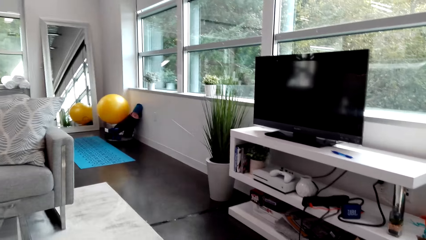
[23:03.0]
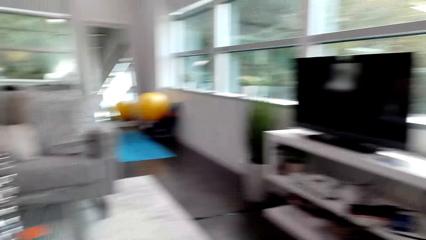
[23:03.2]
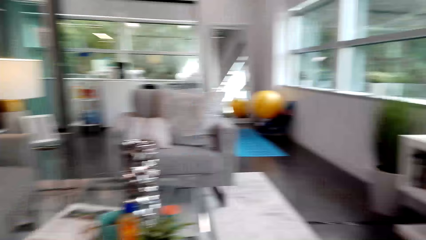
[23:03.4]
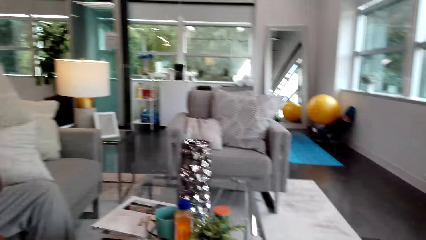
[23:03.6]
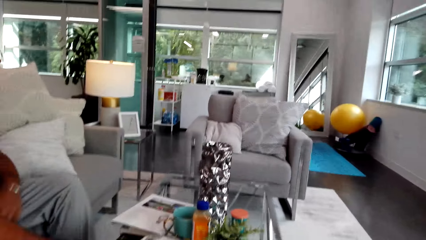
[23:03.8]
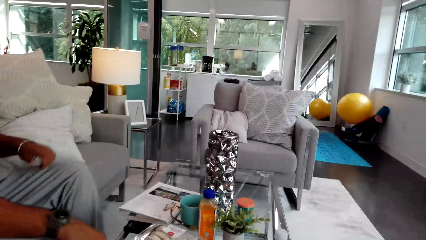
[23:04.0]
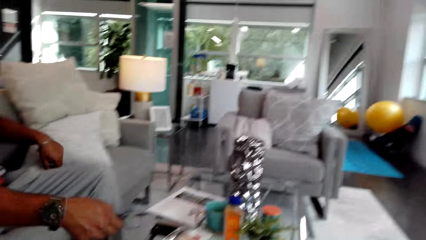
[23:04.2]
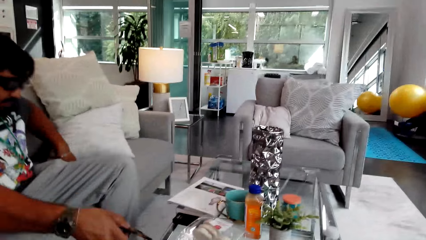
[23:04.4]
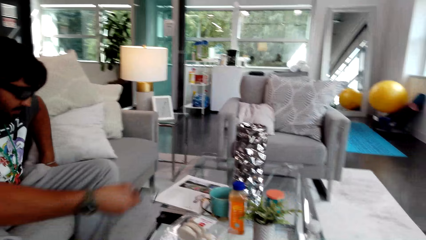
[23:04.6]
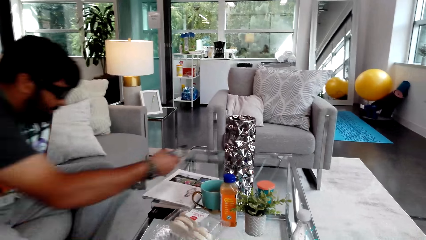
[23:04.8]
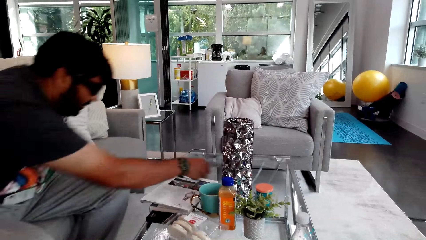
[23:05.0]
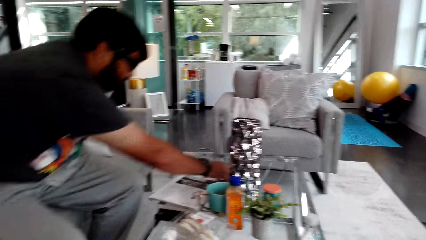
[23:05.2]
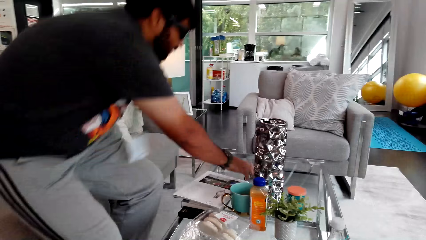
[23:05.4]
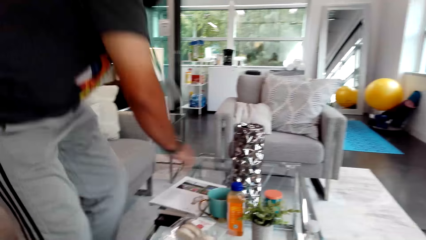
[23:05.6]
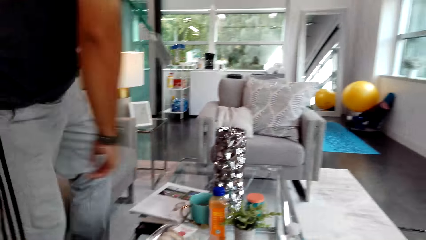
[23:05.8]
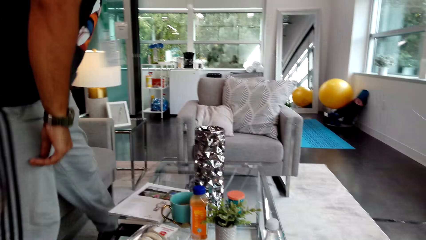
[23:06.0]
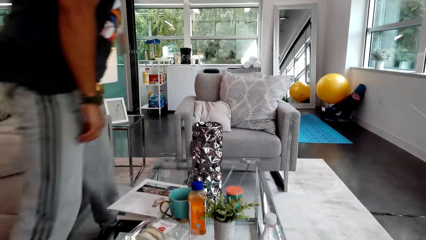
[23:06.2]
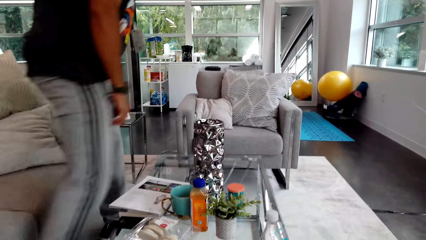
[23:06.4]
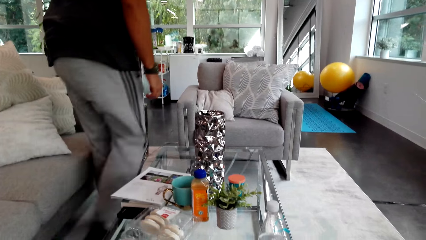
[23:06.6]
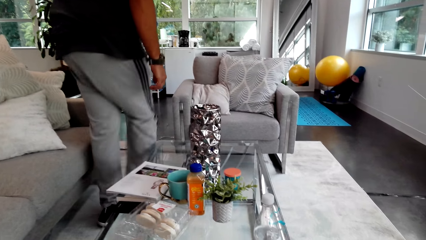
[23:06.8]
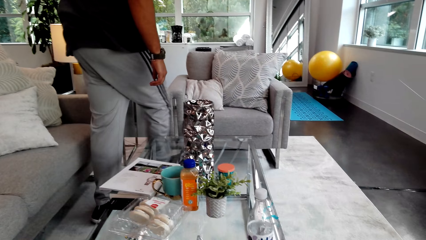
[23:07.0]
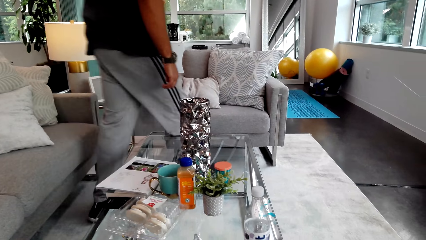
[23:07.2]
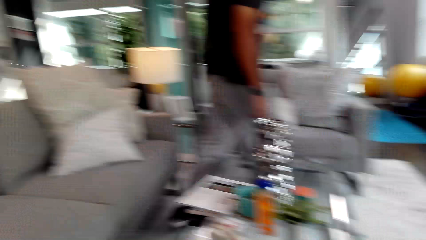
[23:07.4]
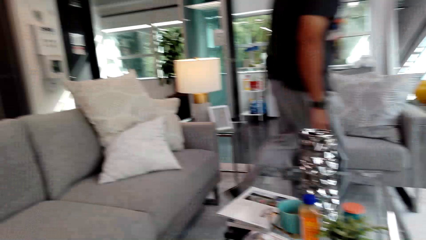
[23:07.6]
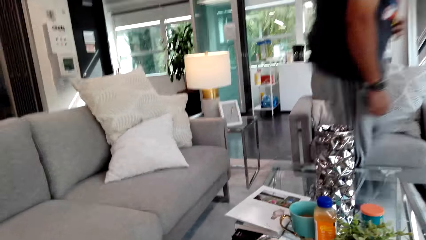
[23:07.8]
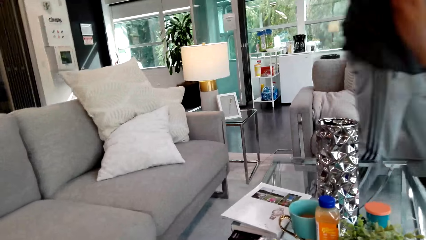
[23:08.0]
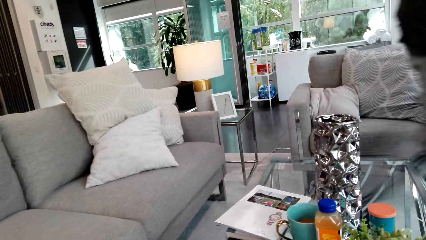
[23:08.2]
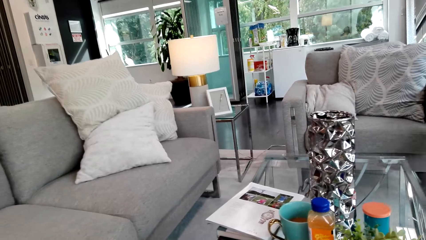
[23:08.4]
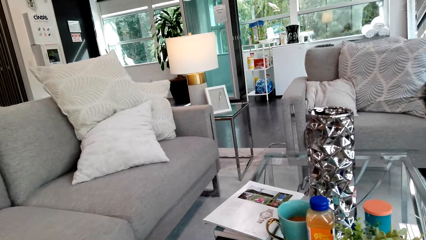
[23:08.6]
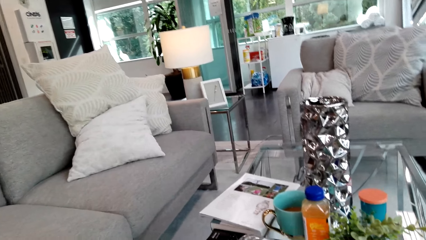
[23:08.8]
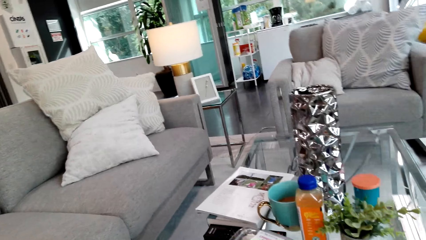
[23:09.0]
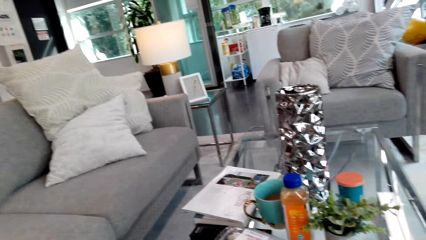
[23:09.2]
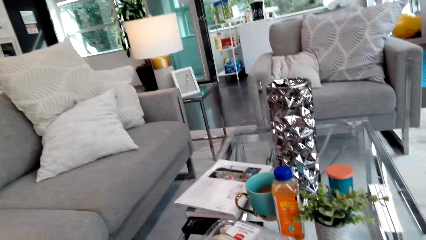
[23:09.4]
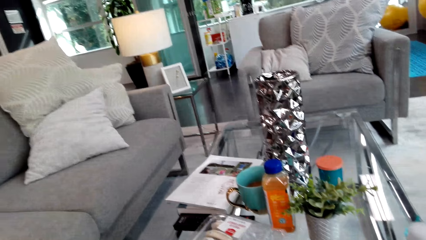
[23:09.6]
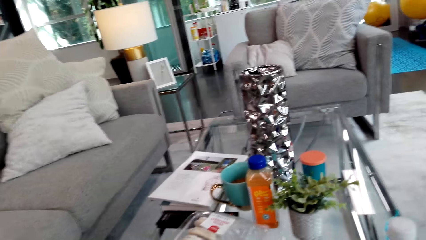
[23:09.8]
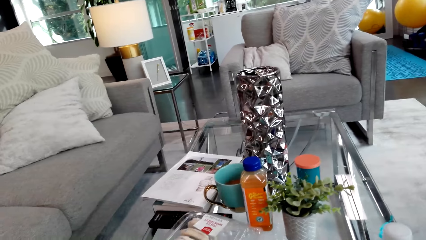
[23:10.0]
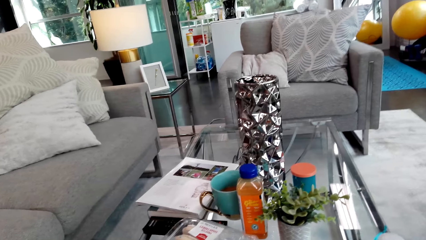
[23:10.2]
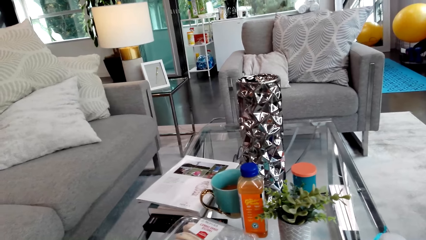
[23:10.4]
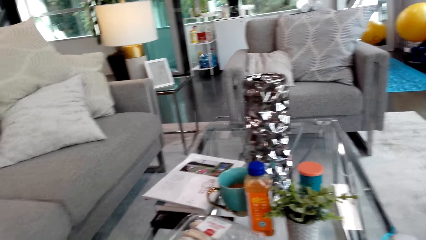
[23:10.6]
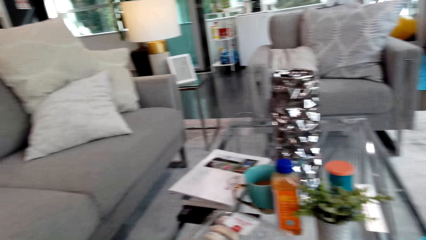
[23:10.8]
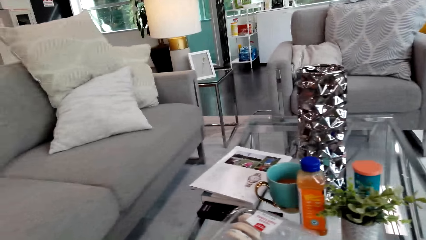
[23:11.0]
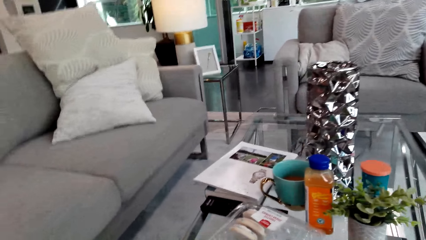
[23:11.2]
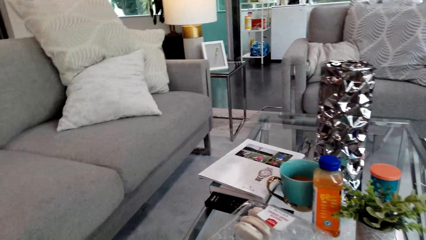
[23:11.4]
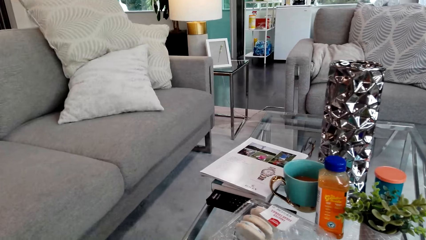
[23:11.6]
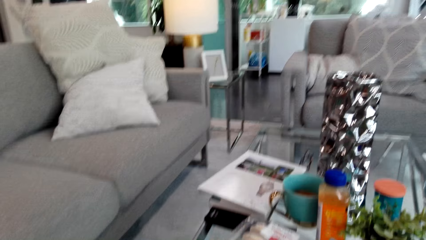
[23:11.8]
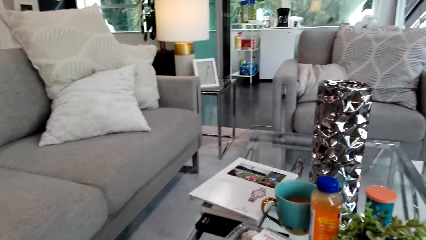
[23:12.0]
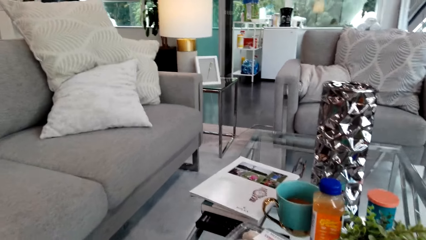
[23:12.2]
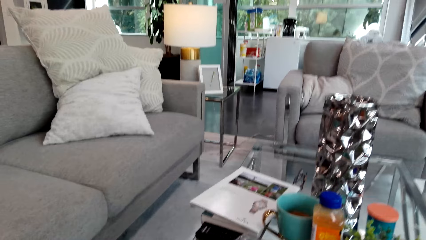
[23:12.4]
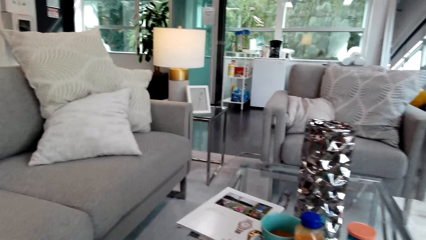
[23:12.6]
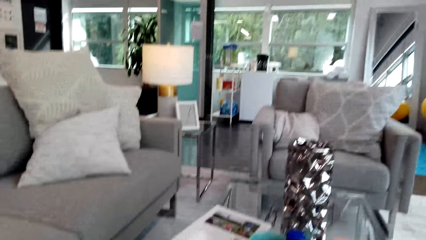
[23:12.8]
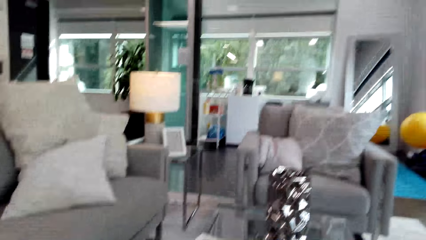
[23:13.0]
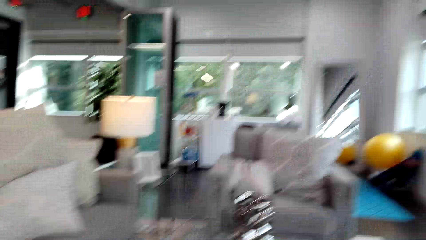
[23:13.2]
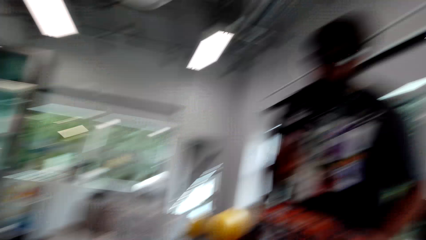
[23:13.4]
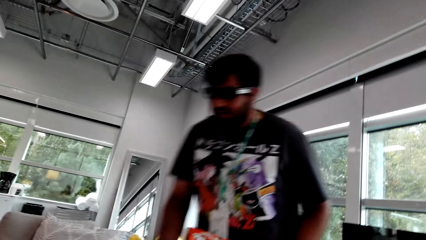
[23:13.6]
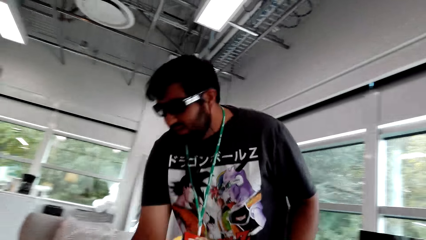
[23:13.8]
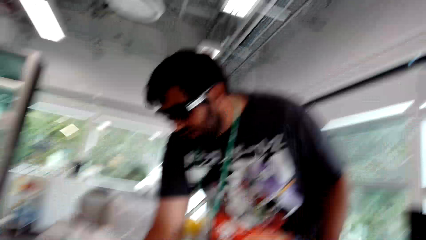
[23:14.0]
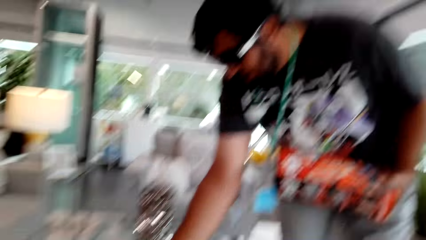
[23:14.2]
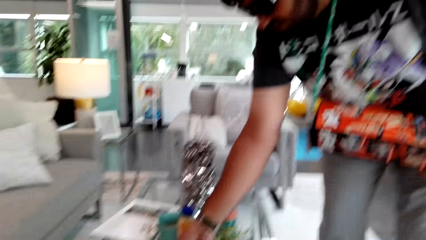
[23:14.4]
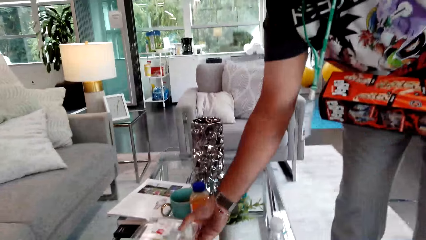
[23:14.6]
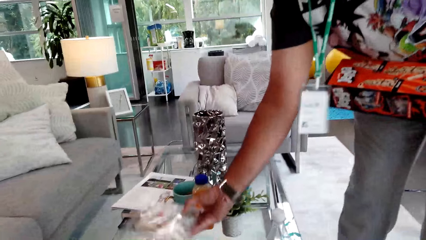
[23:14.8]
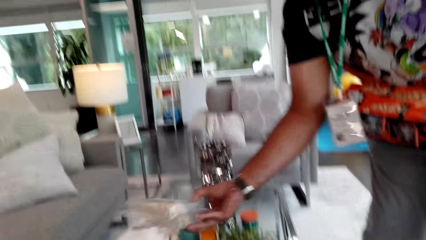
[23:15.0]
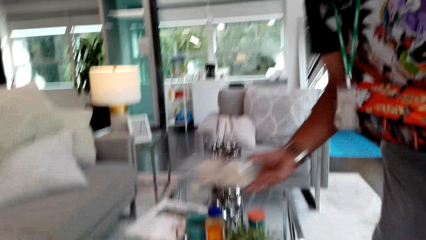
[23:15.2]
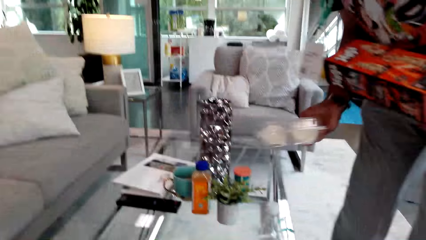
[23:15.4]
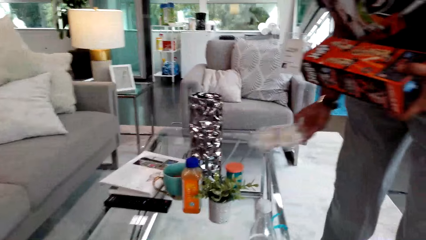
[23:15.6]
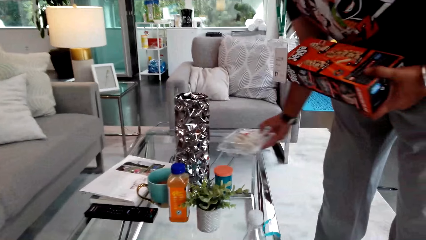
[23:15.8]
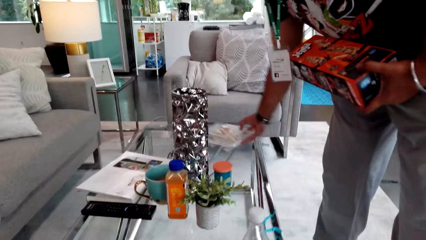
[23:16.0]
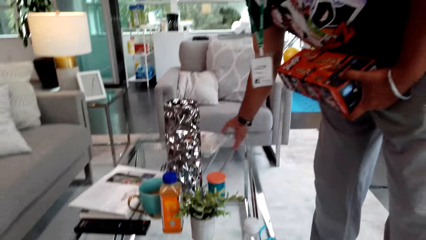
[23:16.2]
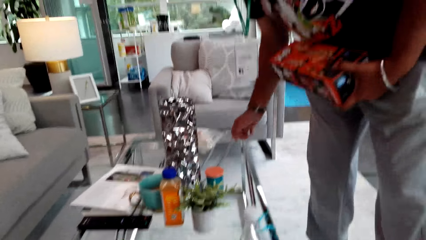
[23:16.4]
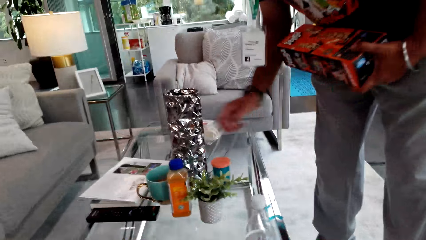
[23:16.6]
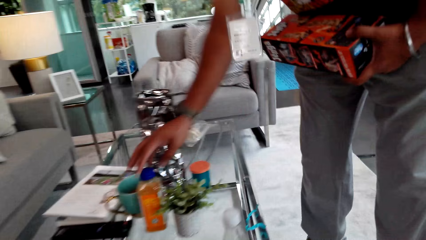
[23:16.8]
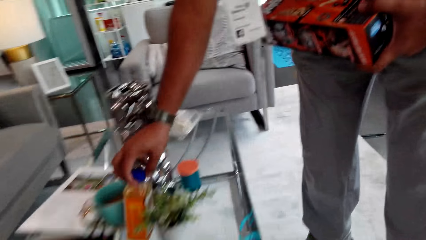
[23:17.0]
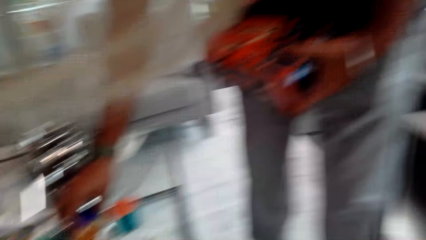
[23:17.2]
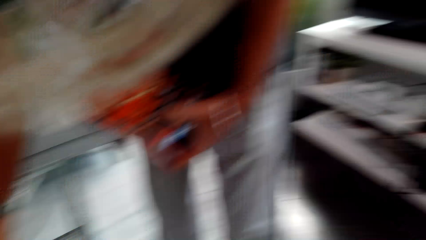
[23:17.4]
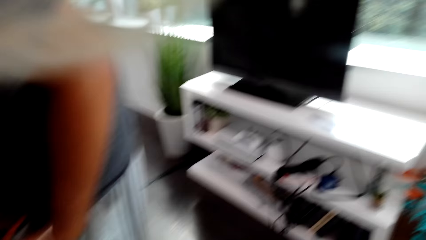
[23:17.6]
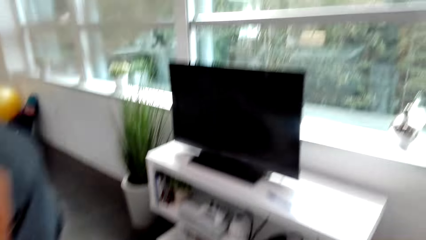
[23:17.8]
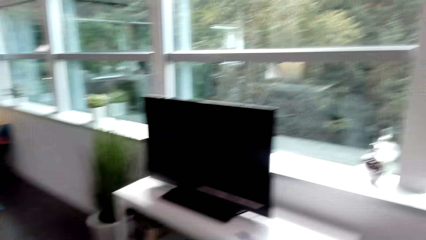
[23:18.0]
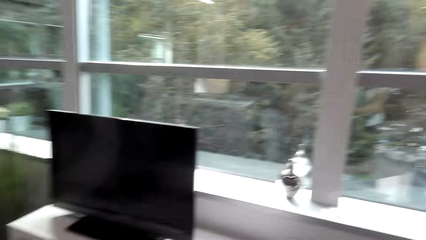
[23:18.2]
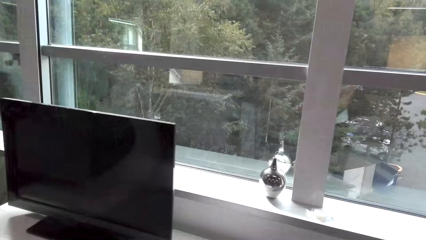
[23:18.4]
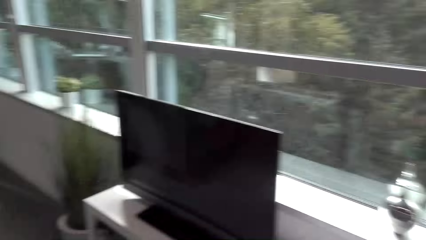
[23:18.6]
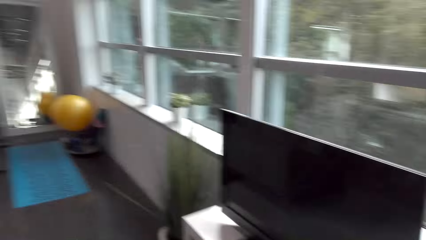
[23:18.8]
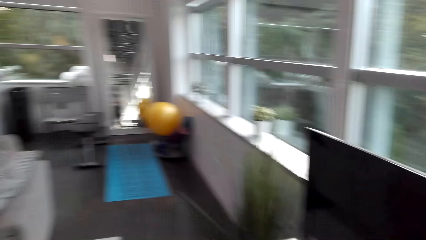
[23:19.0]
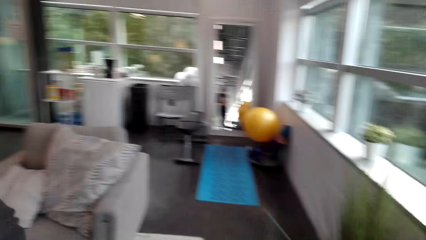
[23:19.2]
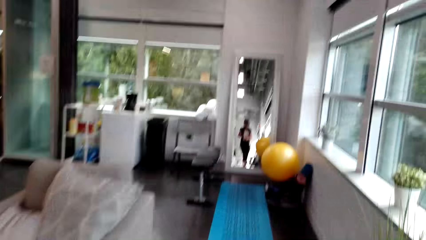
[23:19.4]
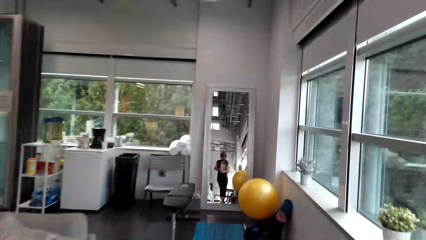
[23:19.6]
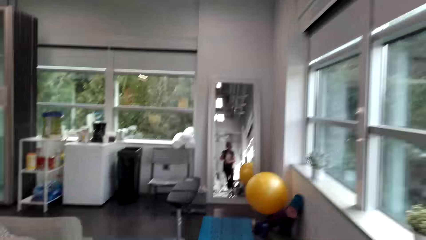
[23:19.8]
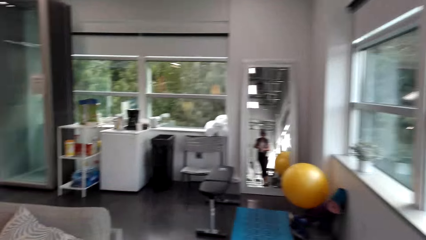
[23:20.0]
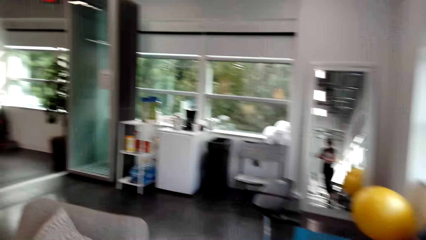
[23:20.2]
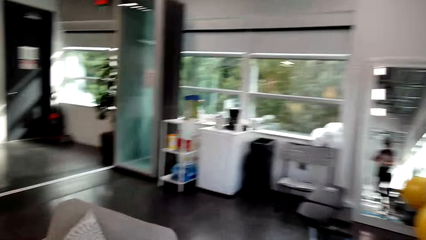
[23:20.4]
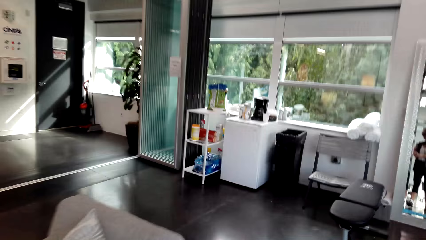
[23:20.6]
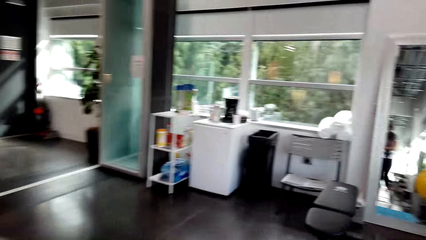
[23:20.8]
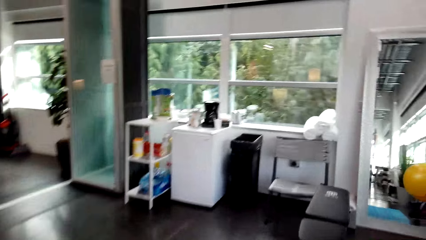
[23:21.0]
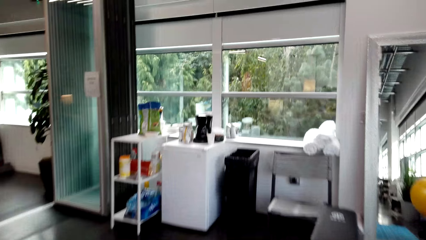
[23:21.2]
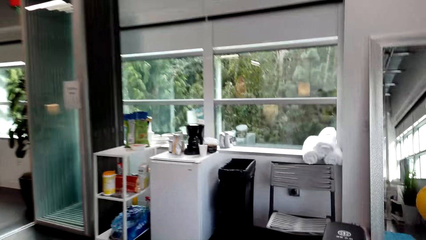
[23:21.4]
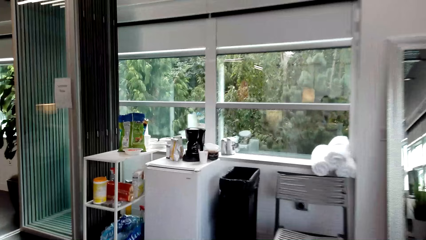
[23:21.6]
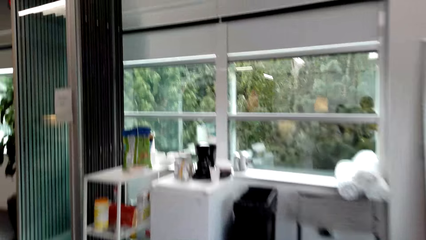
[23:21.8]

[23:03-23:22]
A man stands from the sofa seat. The man walks around. The camera wearer talks to the man. They look around. The man talks to the camera wearer. The man picks up a packaging container. The man carries a plate with his right hand. The camera wearer drops the packaging container. They talk to the man. The man puts the plate on the table. The camera wearer picks up juice. They look around. They walk around.
